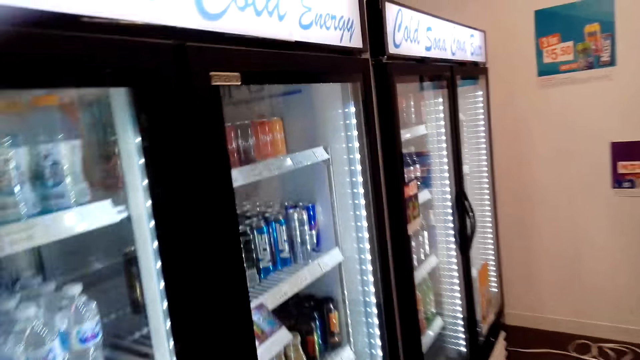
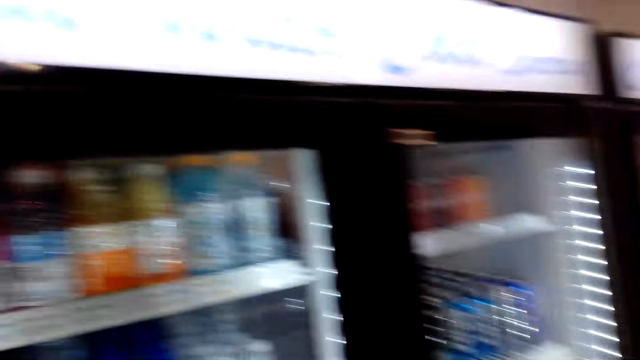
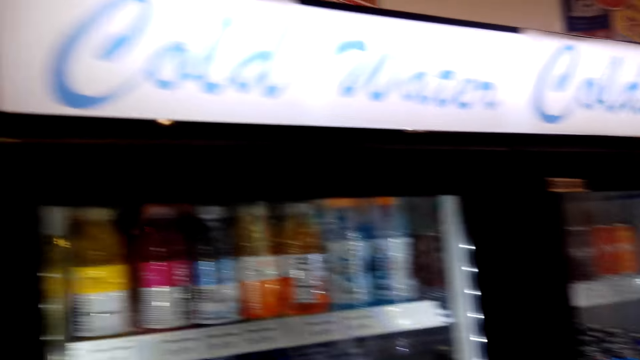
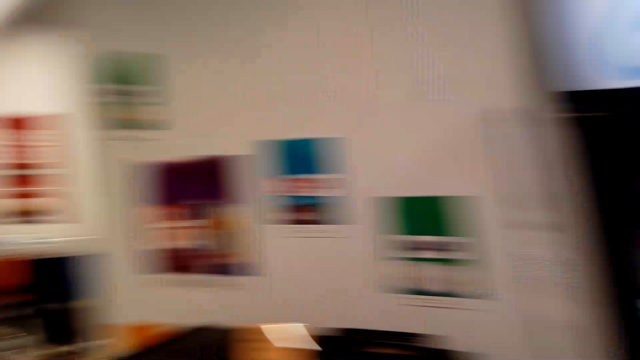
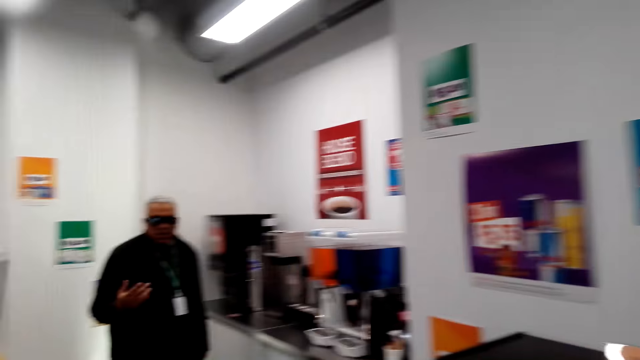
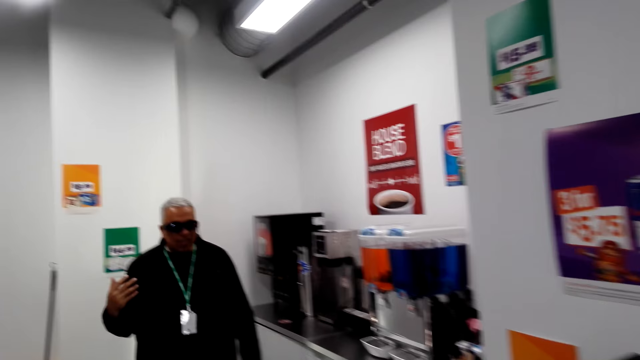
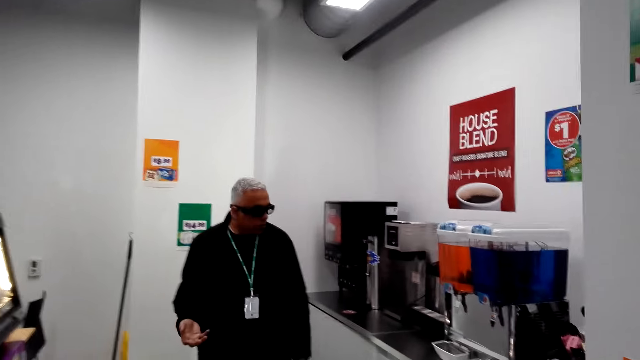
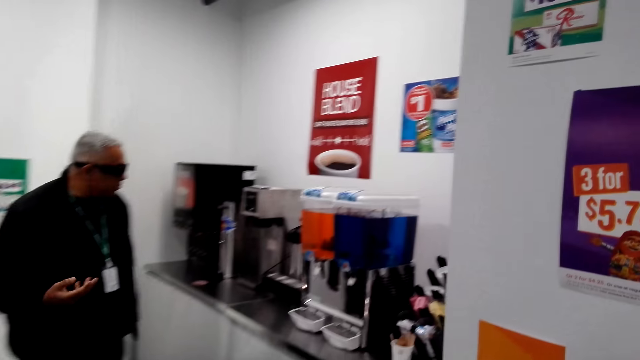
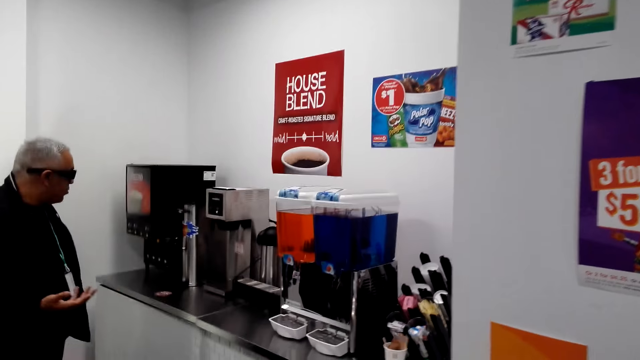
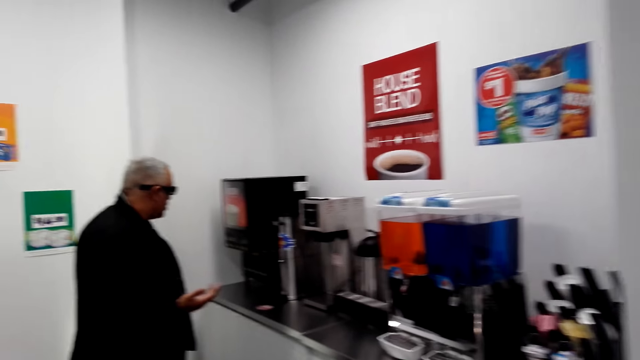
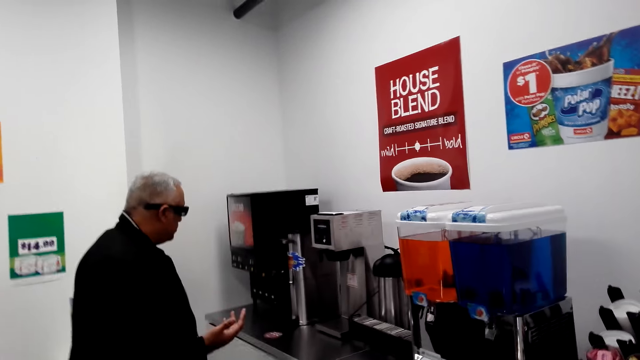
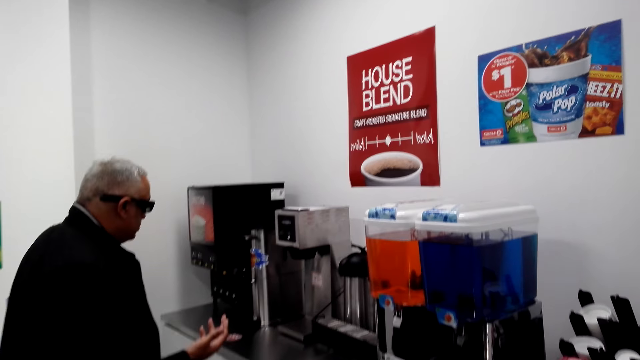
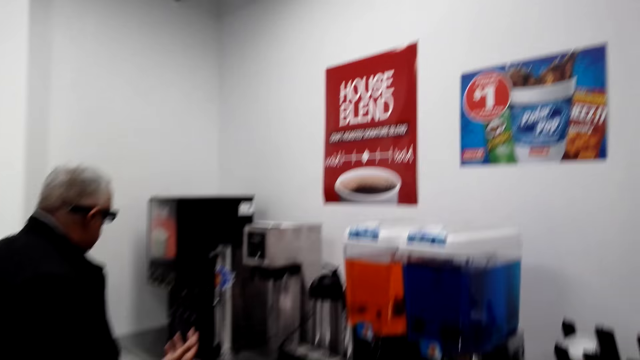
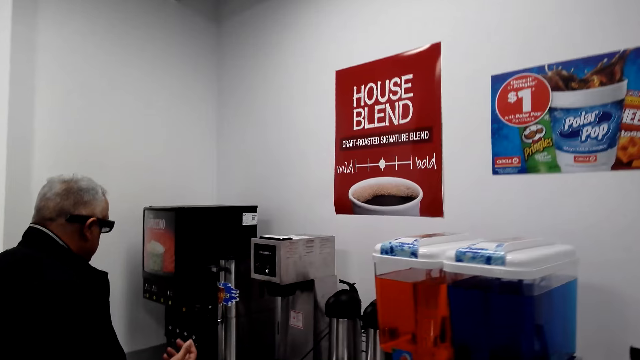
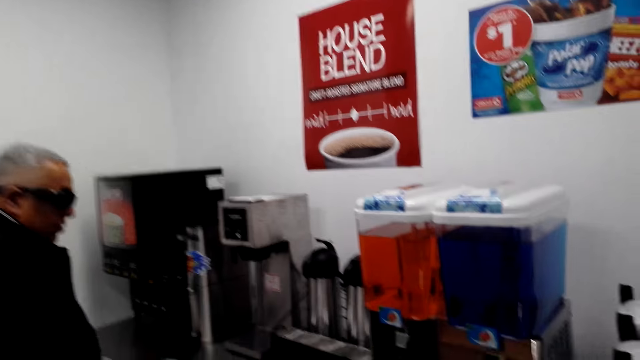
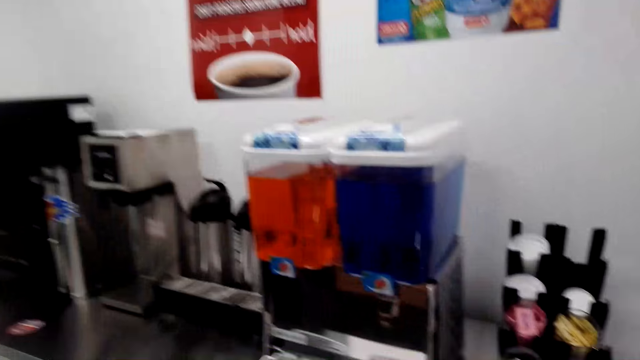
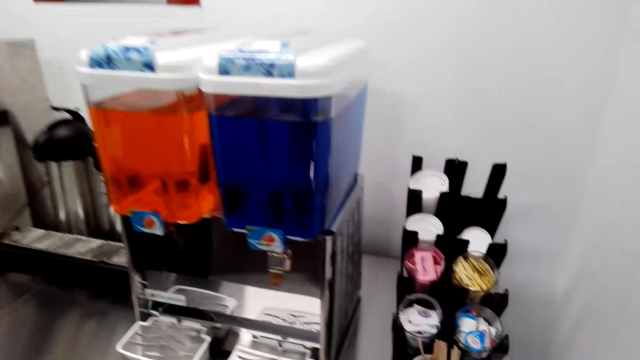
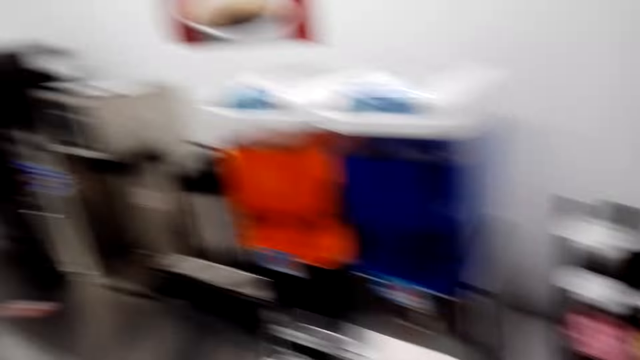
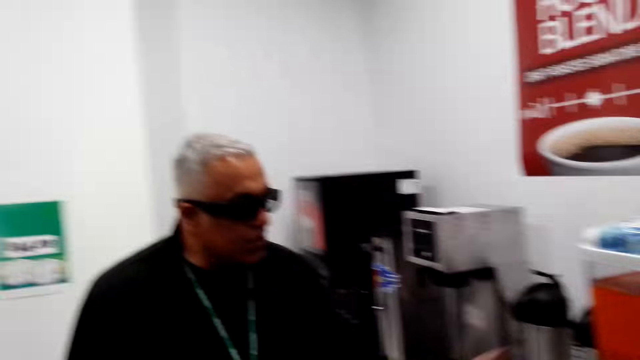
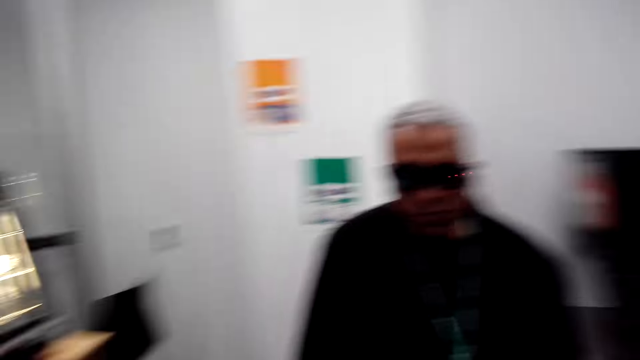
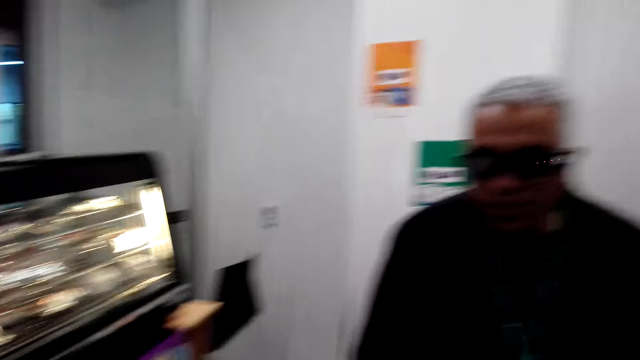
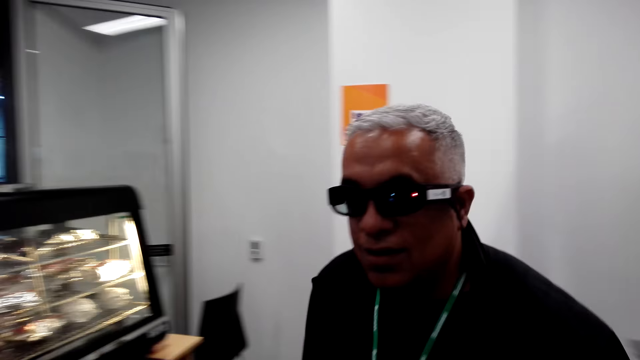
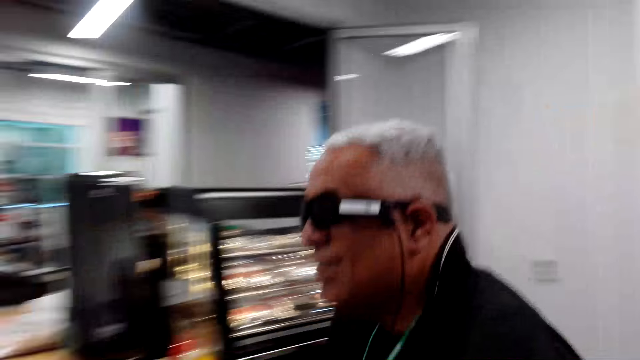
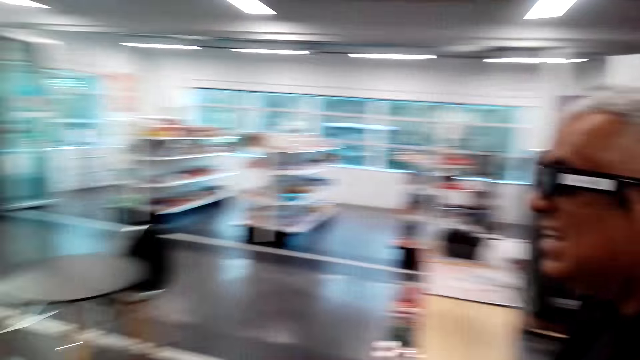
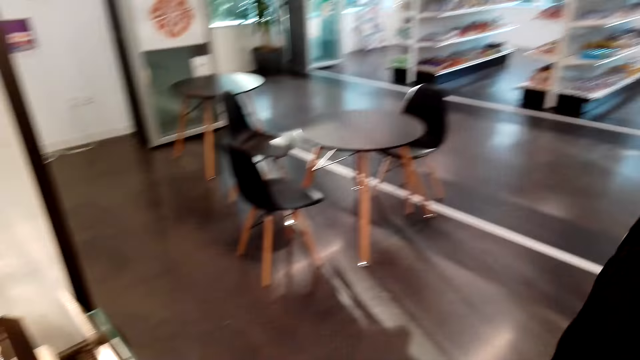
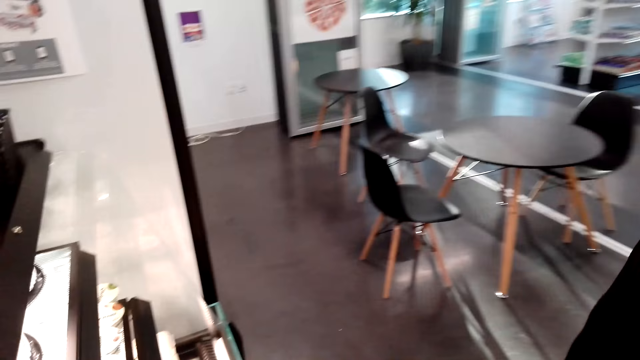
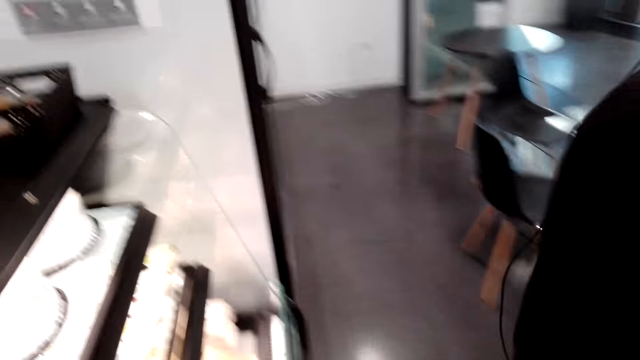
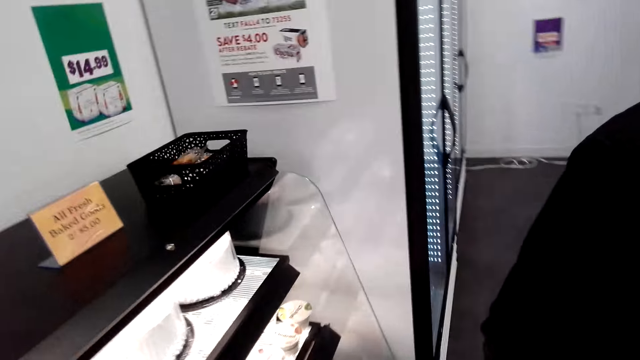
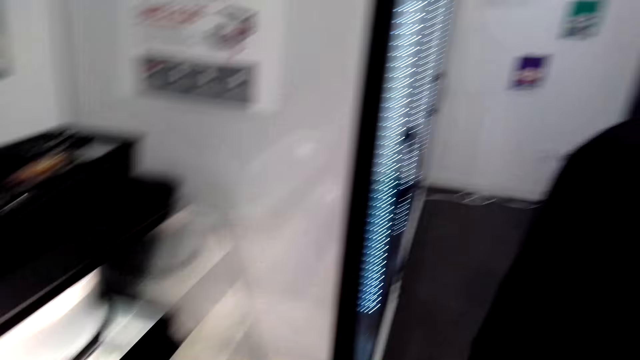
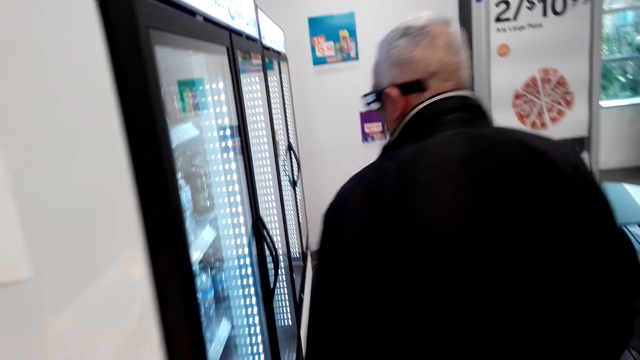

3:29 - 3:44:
A man stands on the floor. The camera wearer walks on the floor. They stand on the floor. The man walks on the floor. The camera wearer walks on the floor.

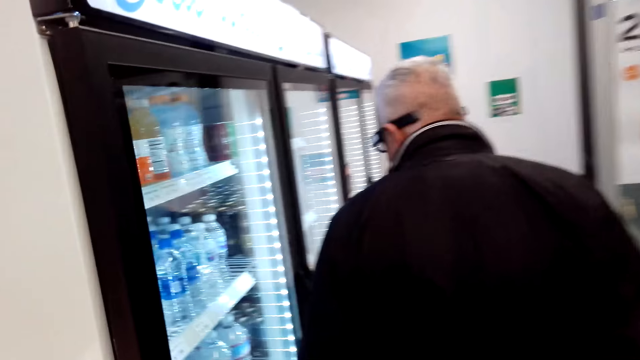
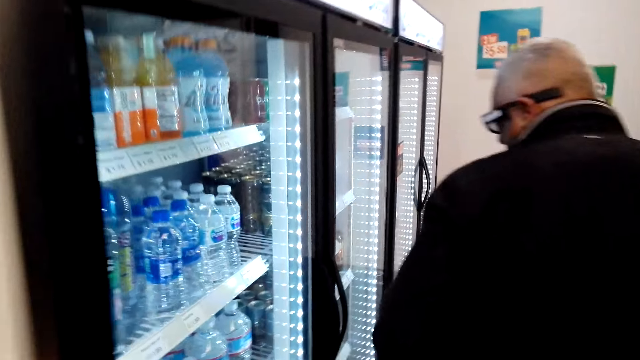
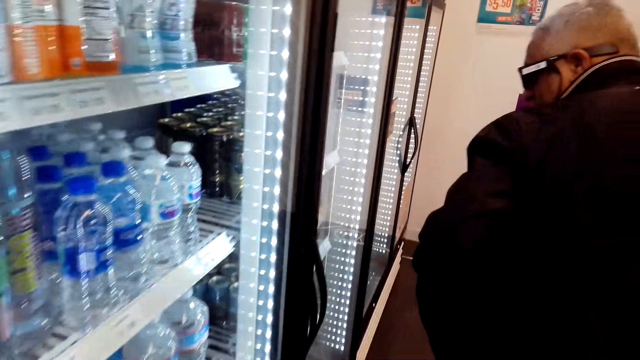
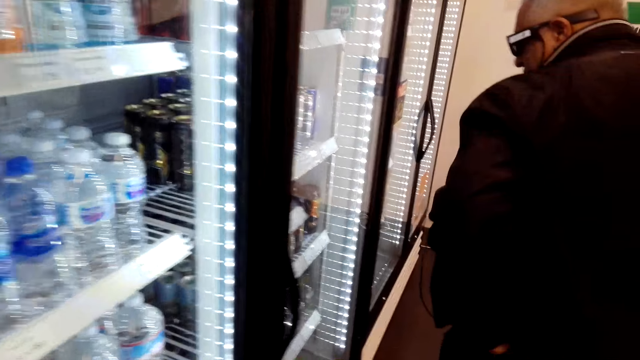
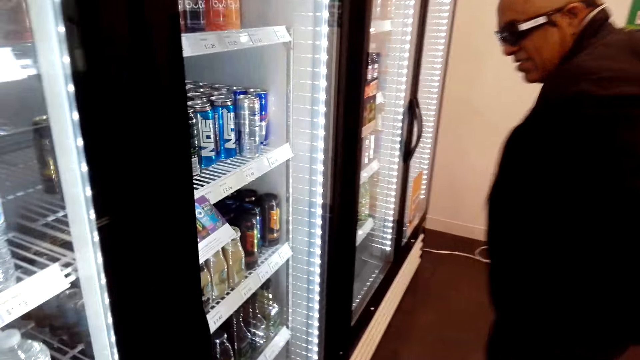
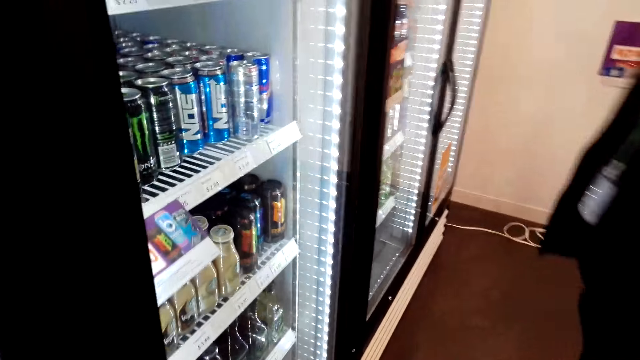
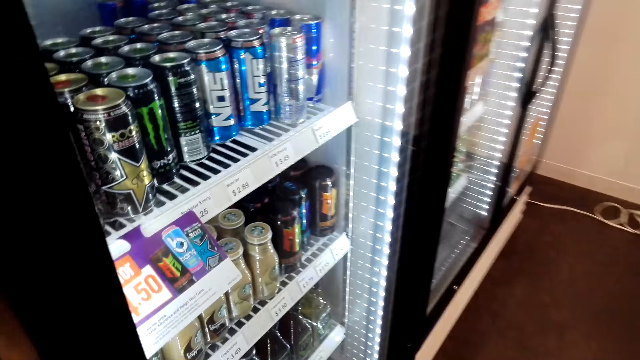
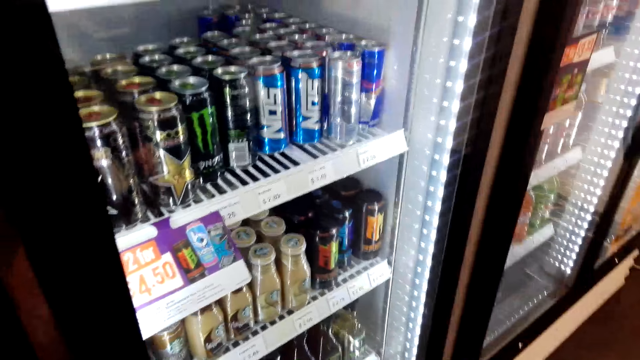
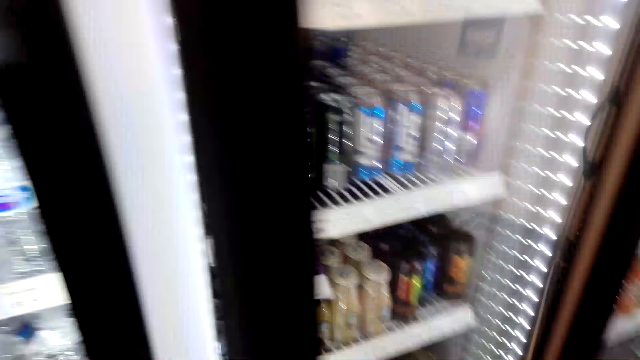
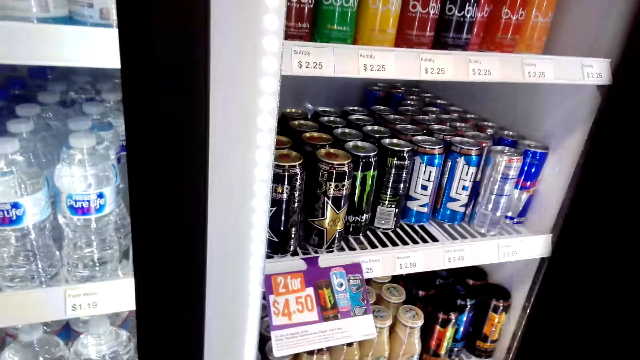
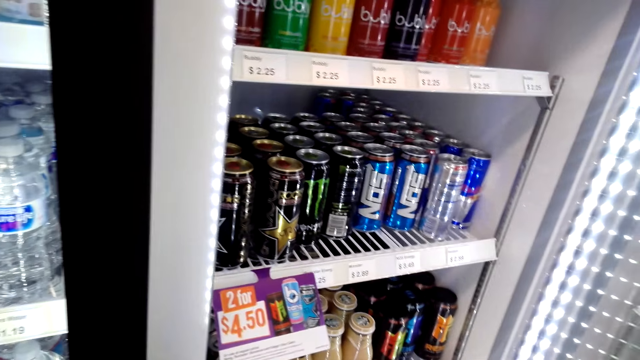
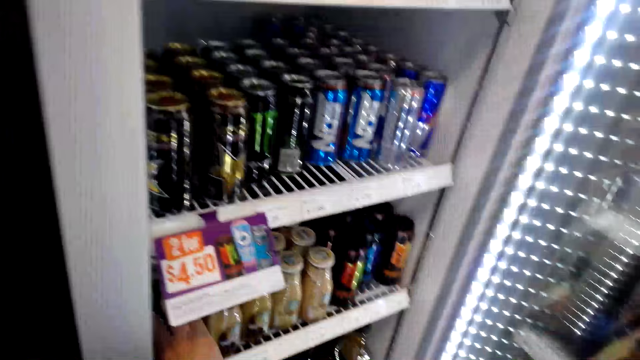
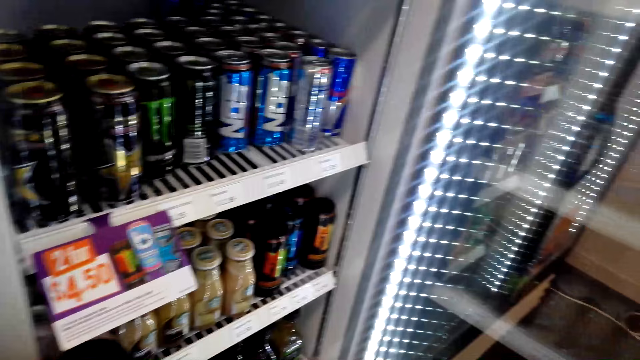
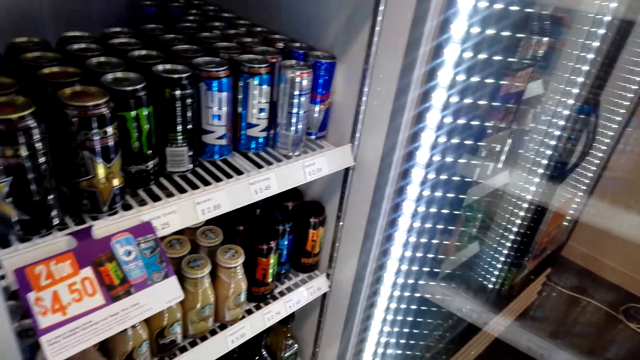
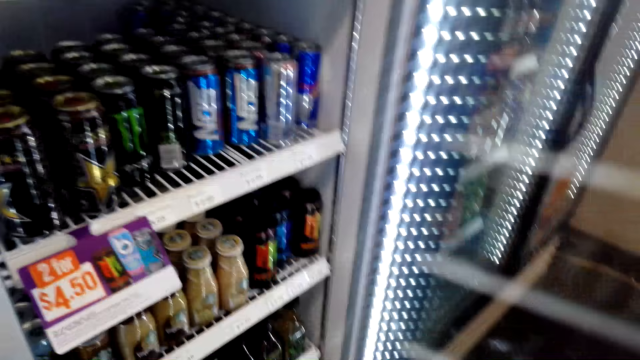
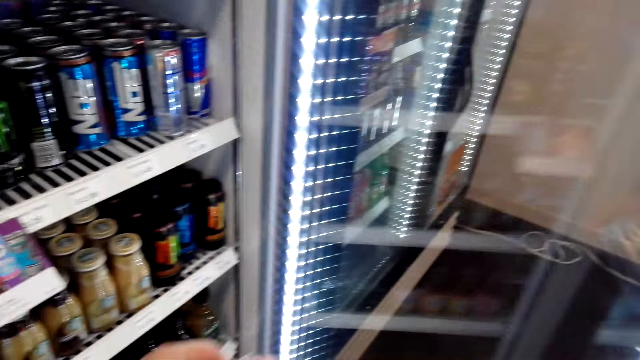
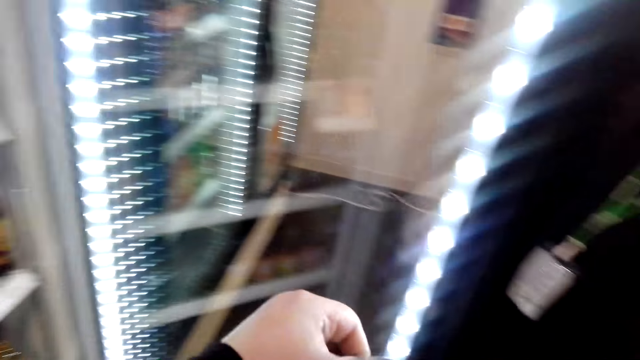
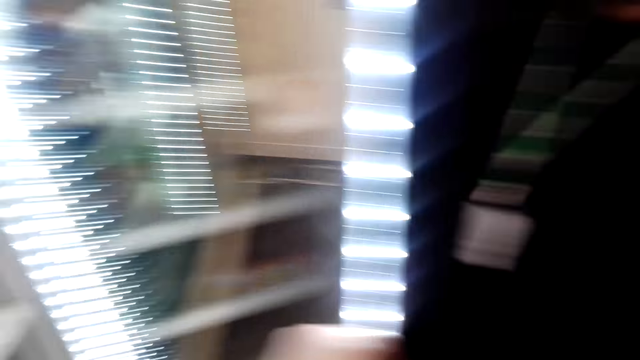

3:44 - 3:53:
The camera wearer looks at the items in the fridge. They open the fridge. They stand on the floor.
